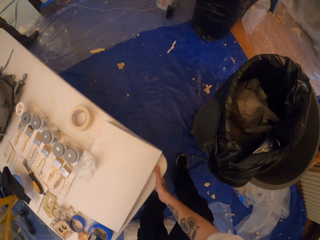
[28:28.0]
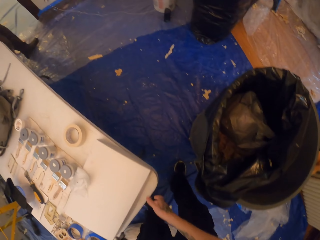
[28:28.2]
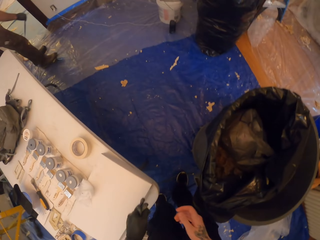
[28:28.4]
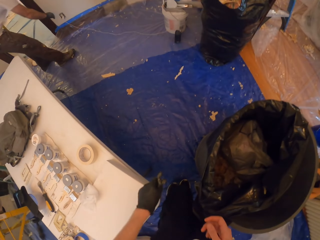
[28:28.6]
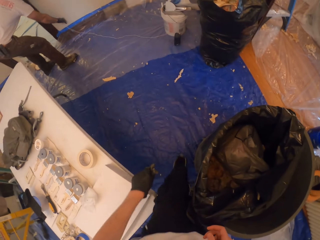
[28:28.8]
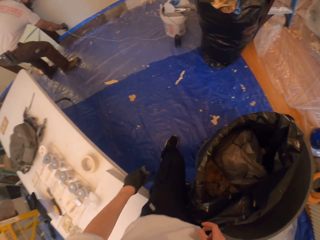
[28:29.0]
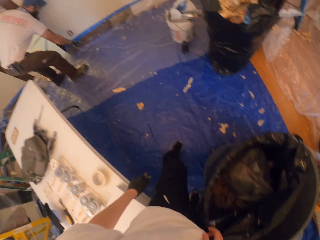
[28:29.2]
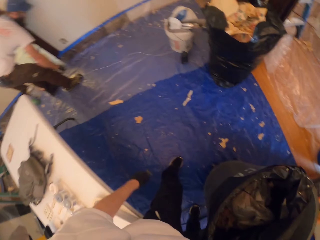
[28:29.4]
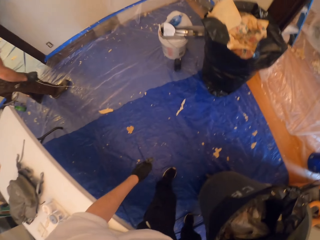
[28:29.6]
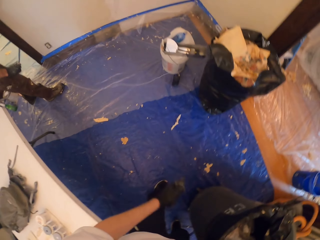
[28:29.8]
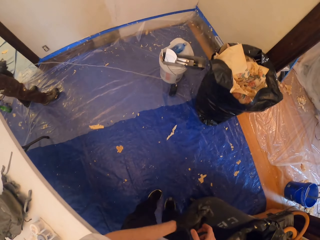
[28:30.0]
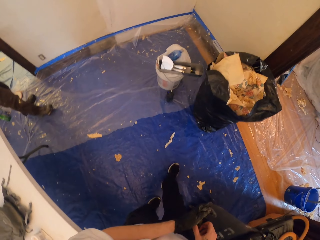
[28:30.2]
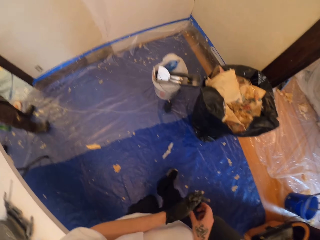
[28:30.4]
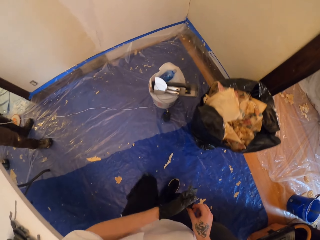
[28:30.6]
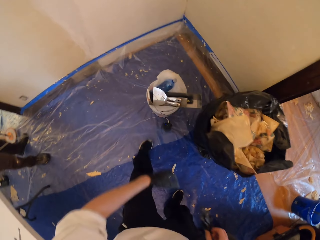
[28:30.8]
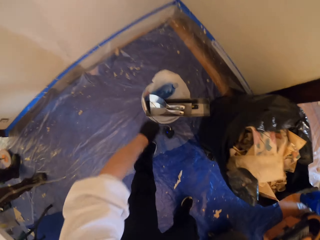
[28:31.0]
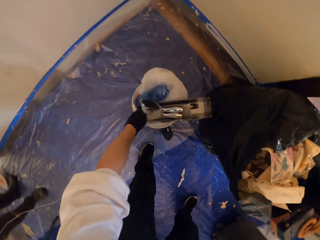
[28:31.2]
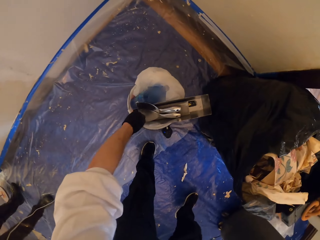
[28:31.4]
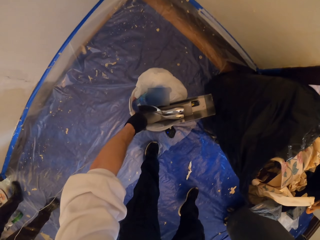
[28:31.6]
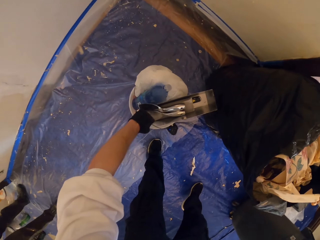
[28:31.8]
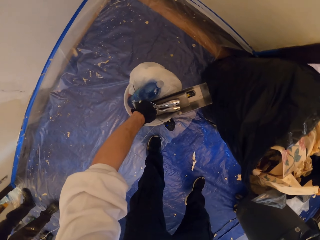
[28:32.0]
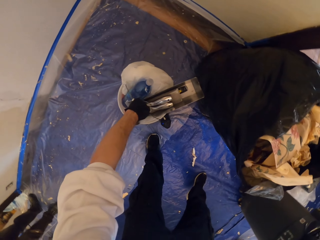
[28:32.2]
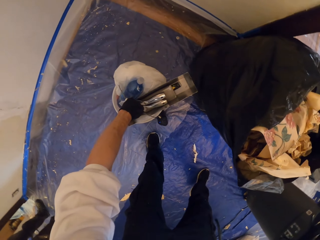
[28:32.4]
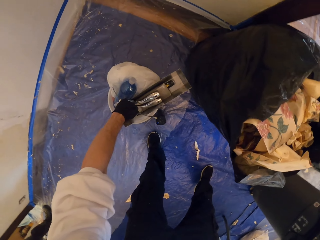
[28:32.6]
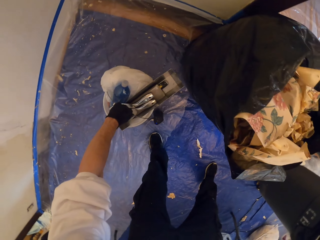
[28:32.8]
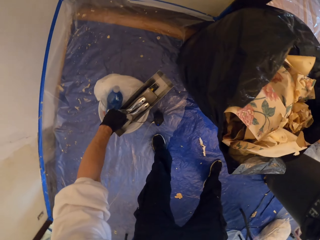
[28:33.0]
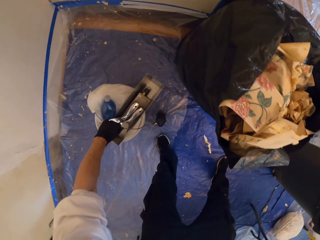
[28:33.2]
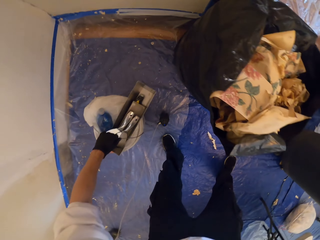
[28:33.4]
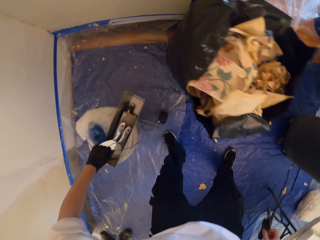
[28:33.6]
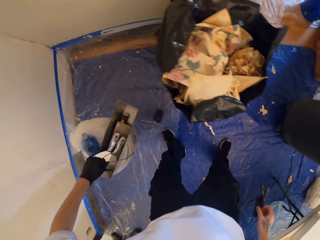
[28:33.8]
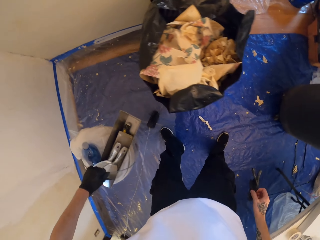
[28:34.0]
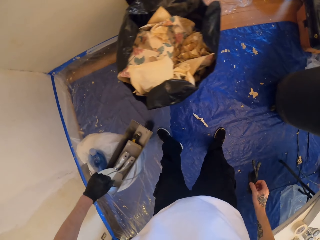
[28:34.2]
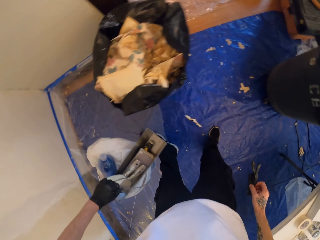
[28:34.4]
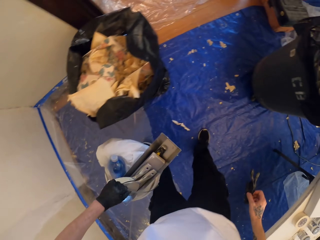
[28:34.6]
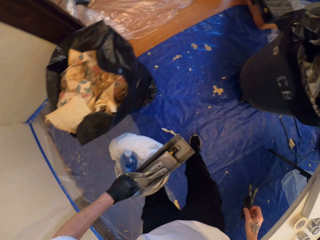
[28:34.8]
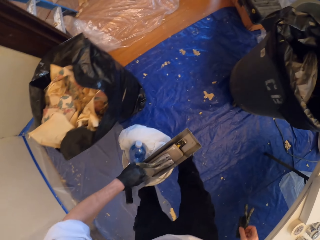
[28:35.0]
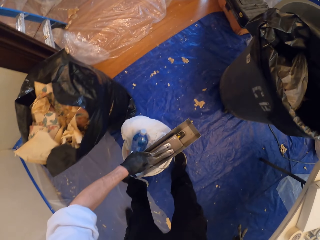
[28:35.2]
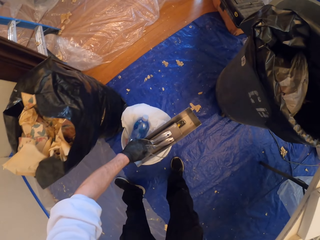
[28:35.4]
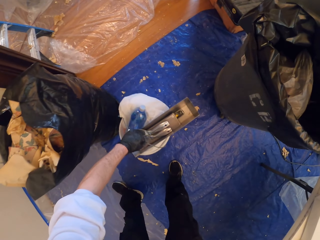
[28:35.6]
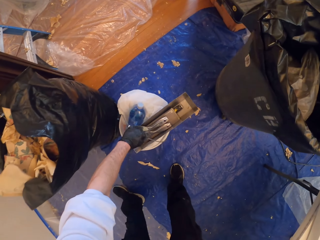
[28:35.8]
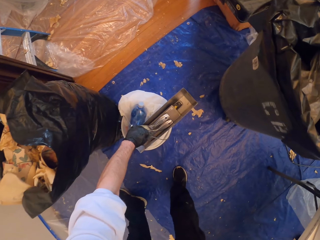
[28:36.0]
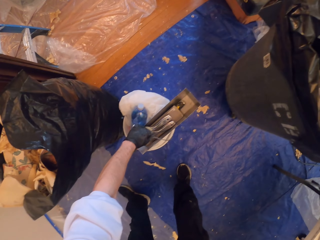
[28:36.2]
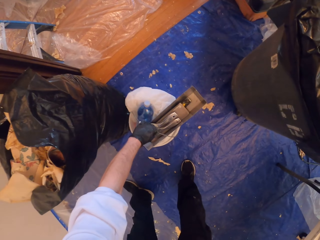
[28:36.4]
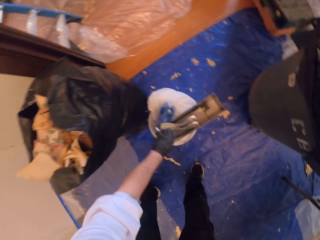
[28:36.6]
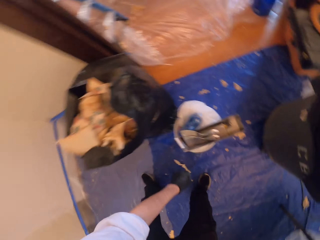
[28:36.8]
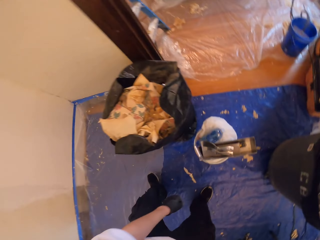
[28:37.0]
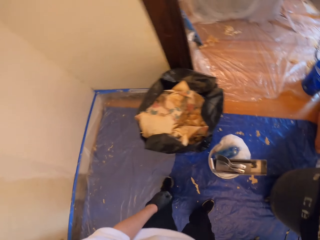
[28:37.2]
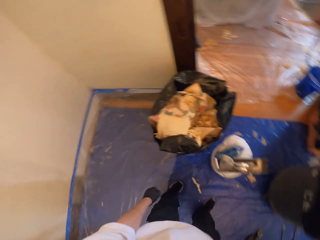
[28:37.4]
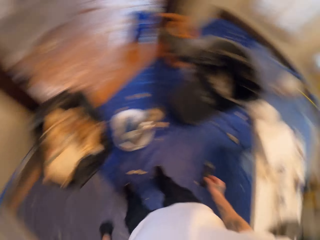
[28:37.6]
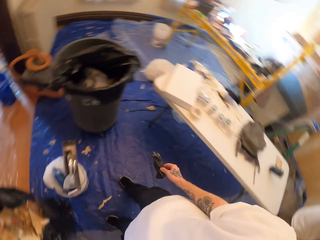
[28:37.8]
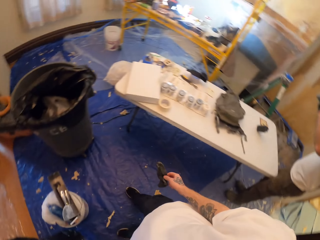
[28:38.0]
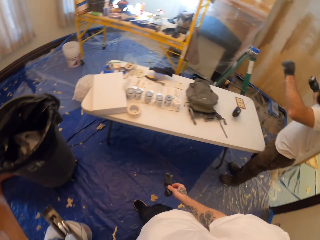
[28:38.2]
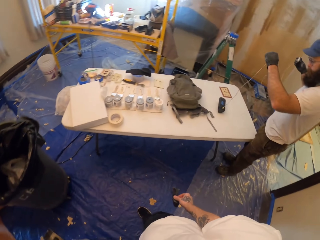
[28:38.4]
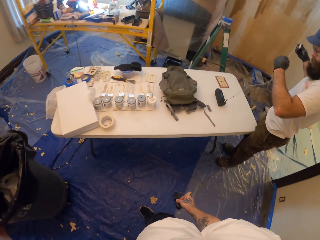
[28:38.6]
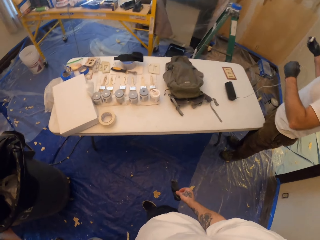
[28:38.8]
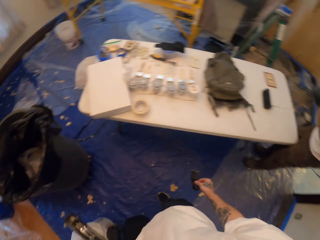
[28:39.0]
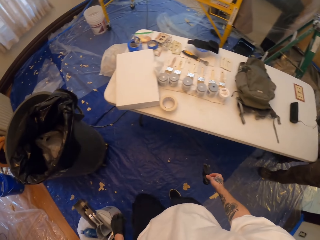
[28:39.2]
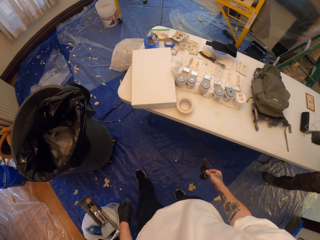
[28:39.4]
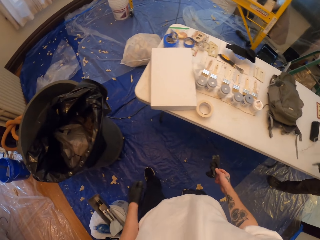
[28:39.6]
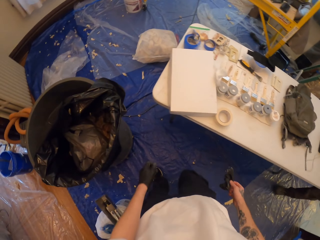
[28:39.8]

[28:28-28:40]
A person unplugs a cable. The camera wearer moves the bucket from the floor. They hold something. They put the electric kettle on the floor.

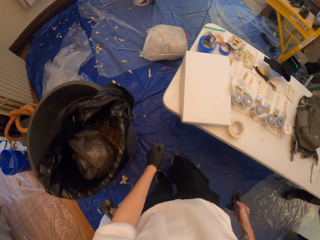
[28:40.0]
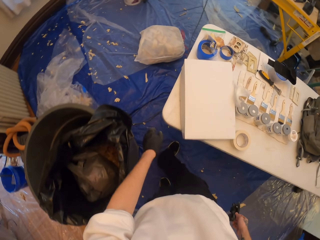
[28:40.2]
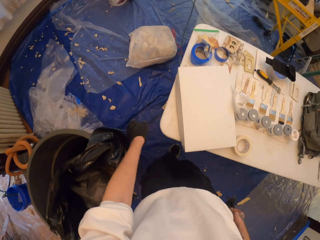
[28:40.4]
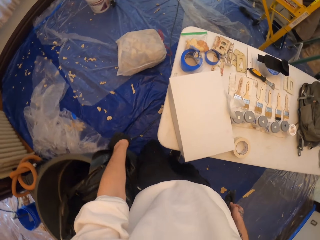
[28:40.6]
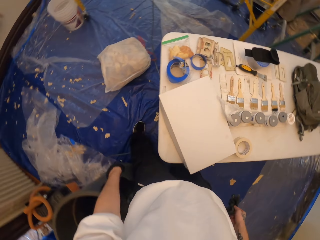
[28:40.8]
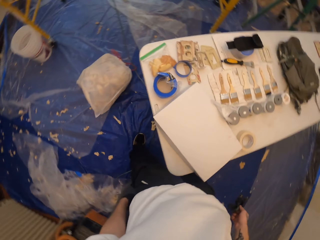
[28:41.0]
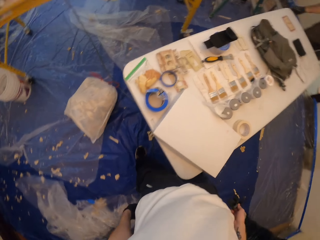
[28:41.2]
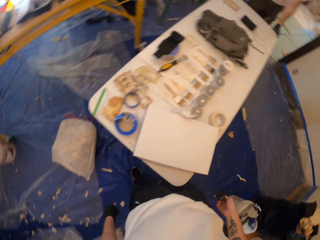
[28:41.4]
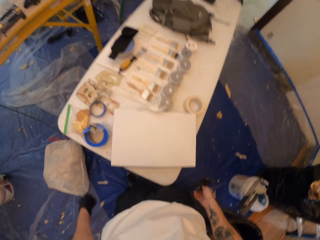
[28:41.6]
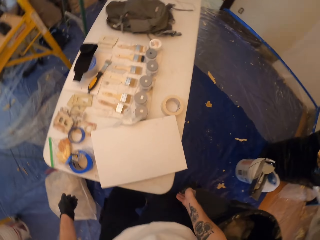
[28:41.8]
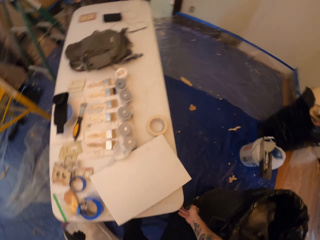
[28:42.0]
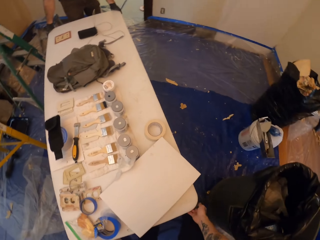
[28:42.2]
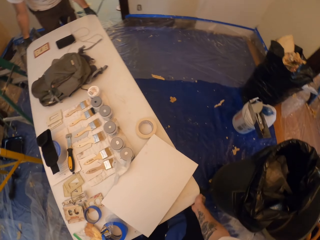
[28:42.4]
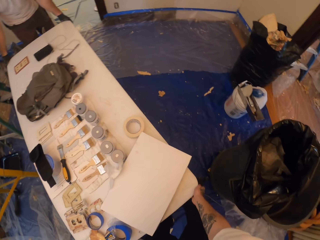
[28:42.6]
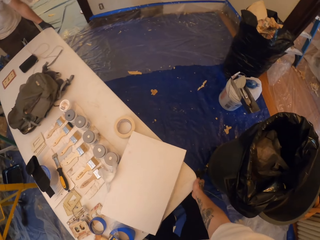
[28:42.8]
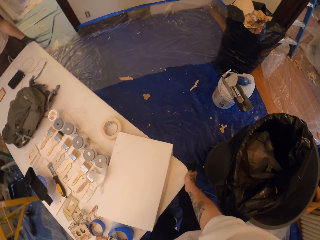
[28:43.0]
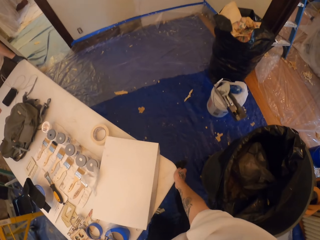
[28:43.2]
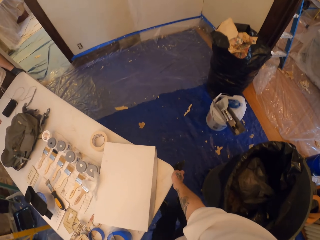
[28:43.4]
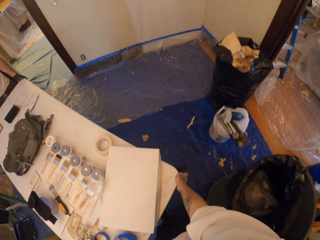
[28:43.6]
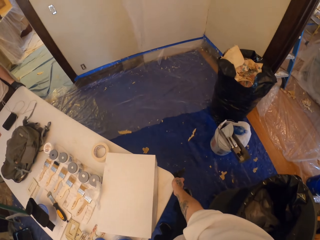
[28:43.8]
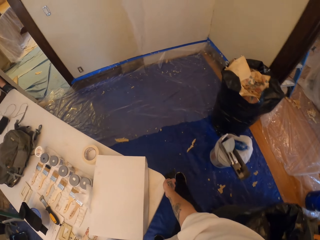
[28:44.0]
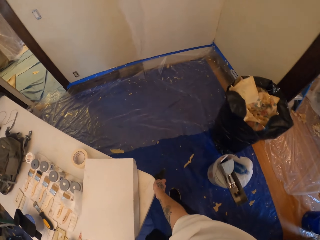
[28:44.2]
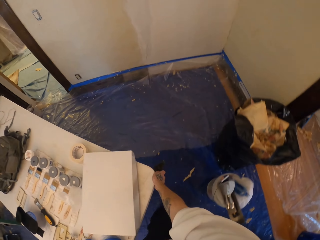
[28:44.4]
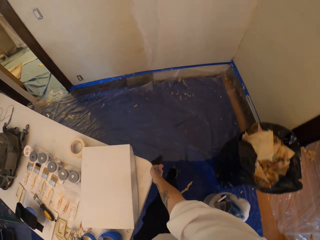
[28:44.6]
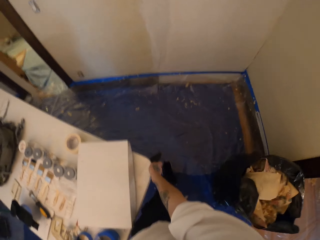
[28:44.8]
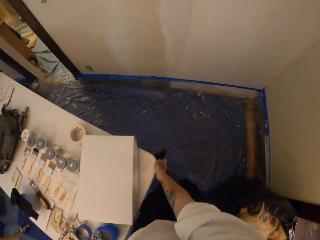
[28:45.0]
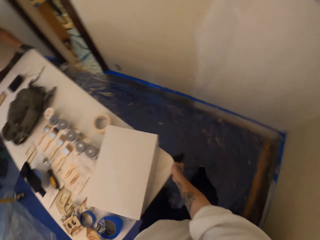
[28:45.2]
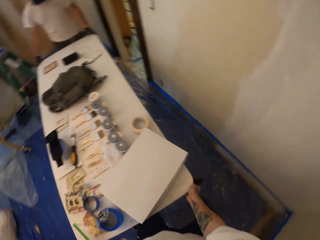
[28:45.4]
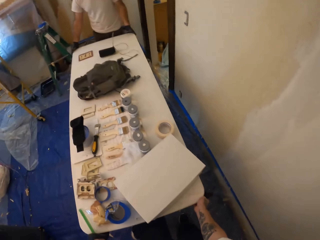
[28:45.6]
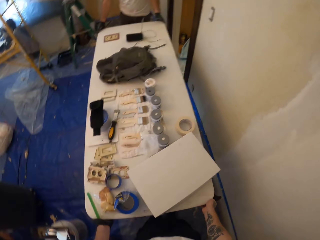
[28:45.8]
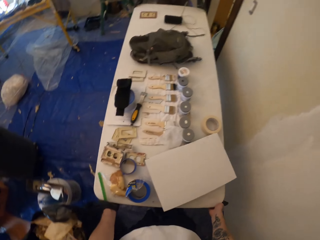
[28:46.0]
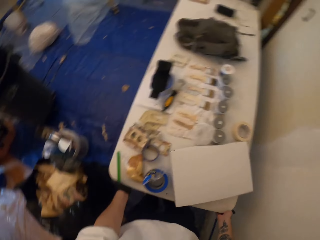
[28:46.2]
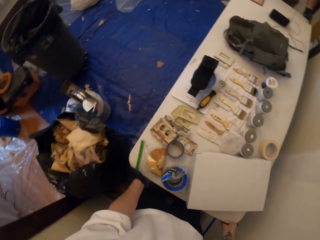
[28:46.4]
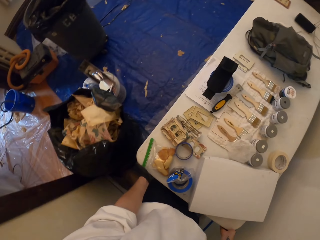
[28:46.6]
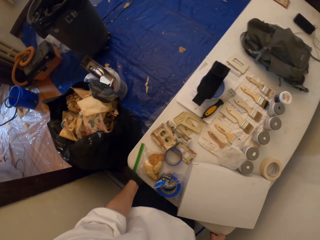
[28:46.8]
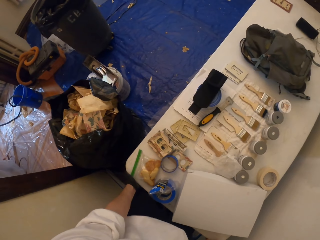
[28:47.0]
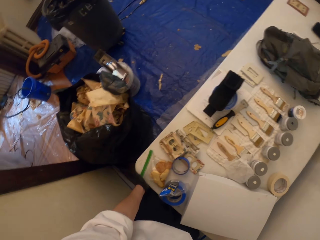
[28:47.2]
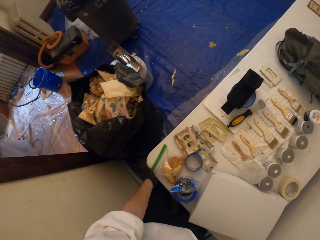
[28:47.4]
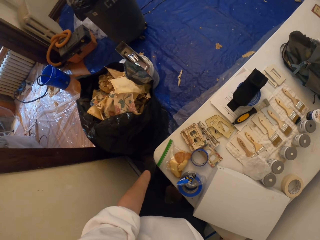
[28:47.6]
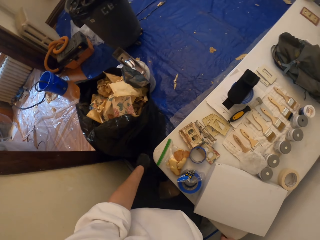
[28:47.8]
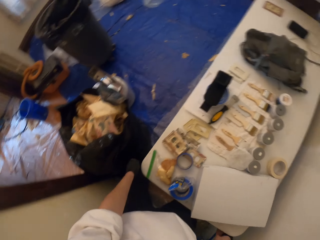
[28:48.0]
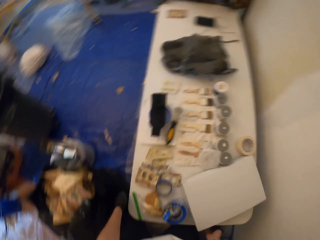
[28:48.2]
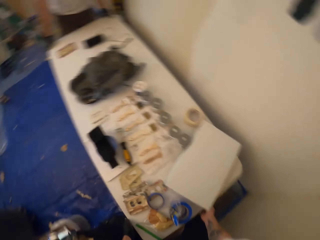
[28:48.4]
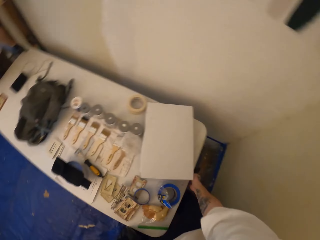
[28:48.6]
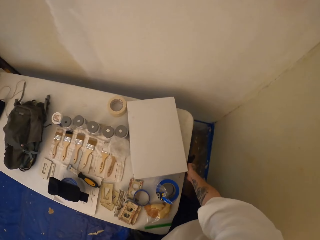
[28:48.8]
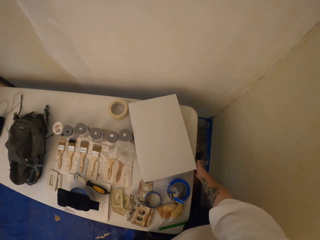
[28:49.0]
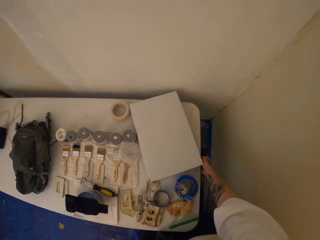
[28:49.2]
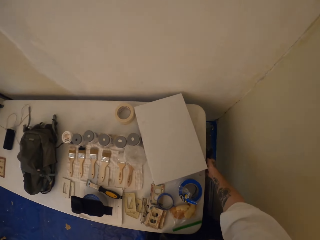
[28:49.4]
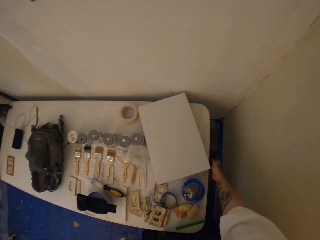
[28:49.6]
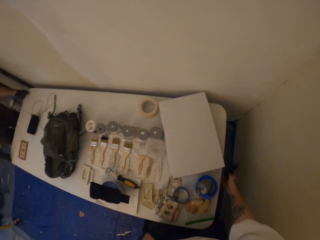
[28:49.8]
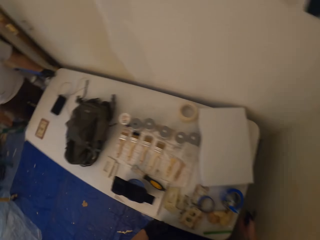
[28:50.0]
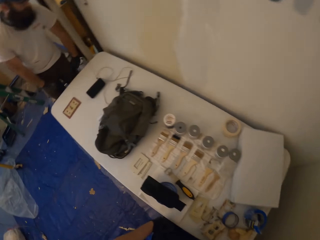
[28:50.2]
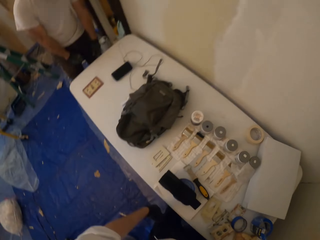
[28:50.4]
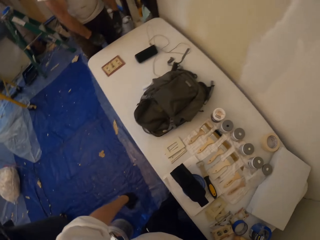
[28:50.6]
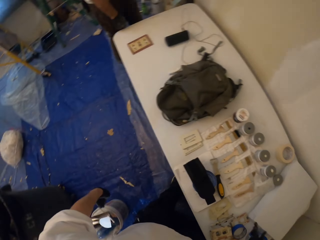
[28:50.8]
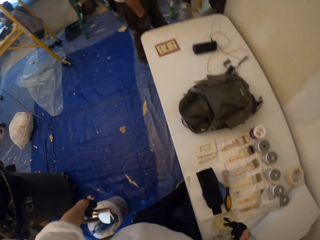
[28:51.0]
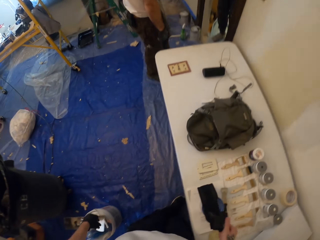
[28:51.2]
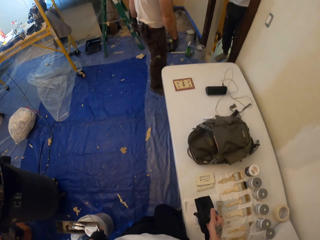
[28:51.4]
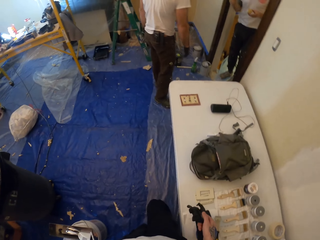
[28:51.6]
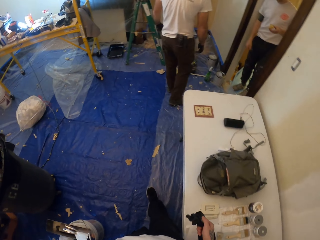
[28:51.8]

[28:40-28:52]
The camera wearer holds the table. They carry the table with a person. They put the table at the corner of the room.
